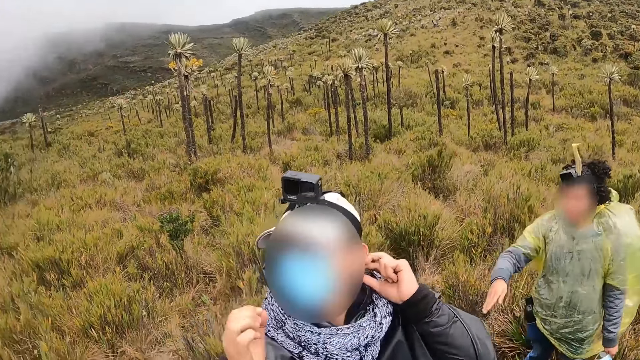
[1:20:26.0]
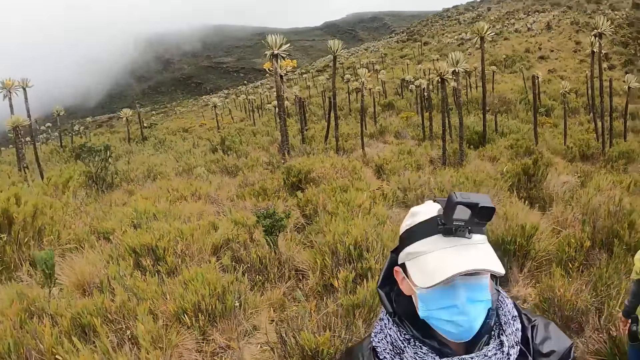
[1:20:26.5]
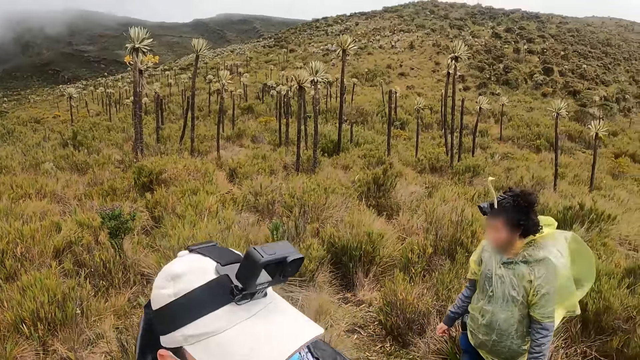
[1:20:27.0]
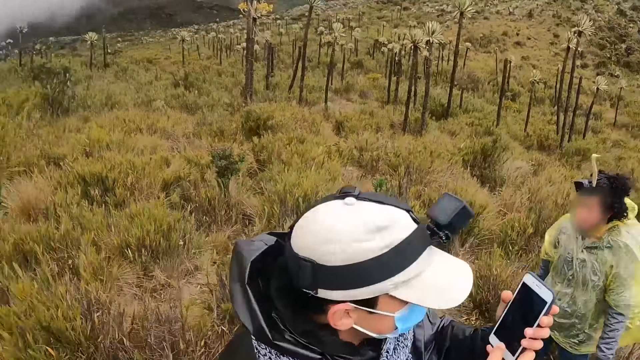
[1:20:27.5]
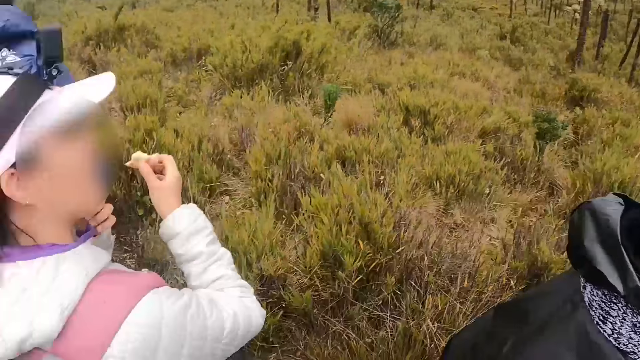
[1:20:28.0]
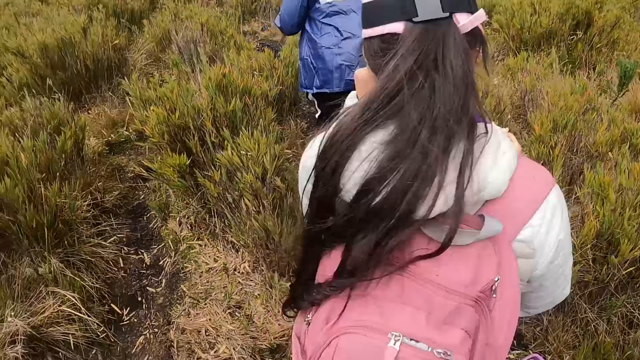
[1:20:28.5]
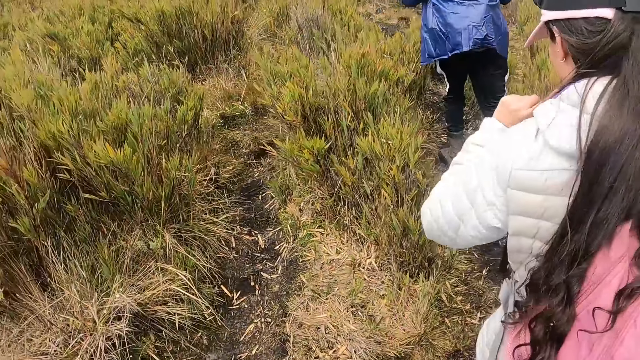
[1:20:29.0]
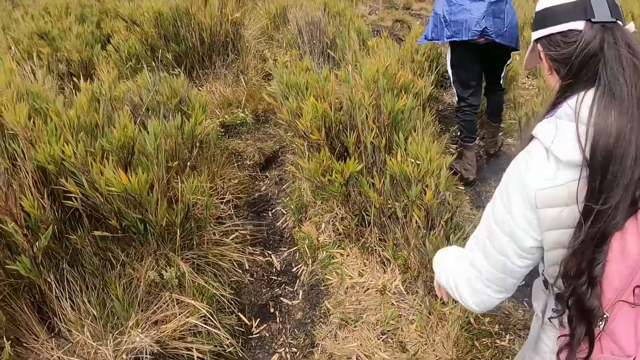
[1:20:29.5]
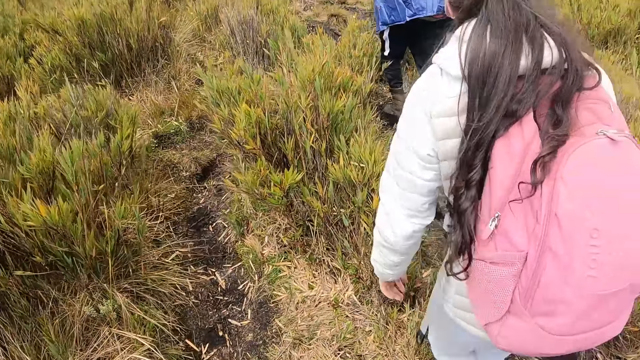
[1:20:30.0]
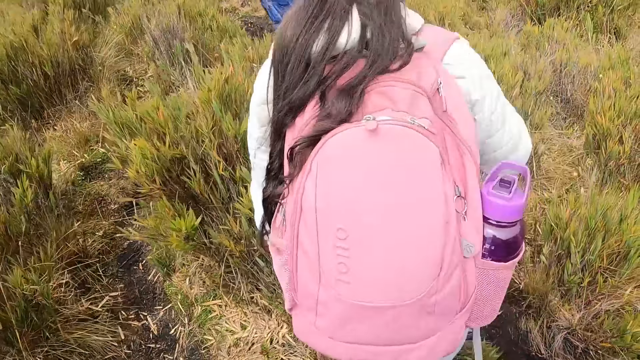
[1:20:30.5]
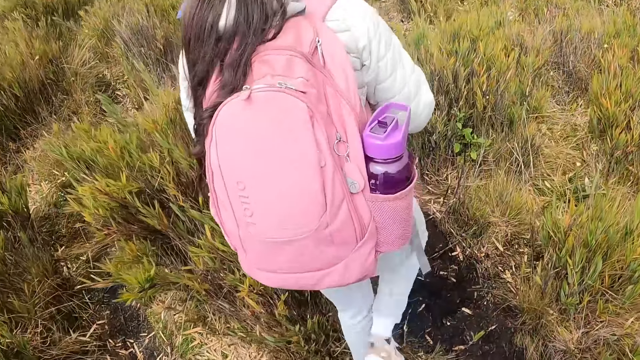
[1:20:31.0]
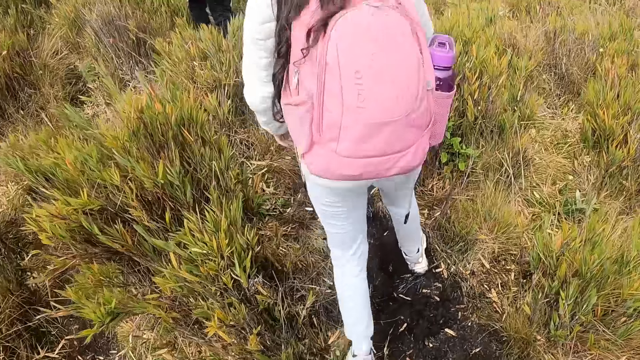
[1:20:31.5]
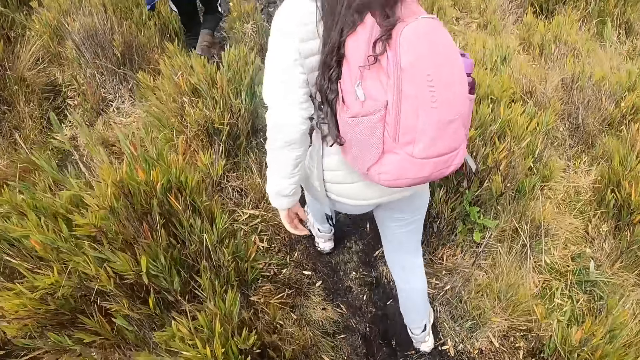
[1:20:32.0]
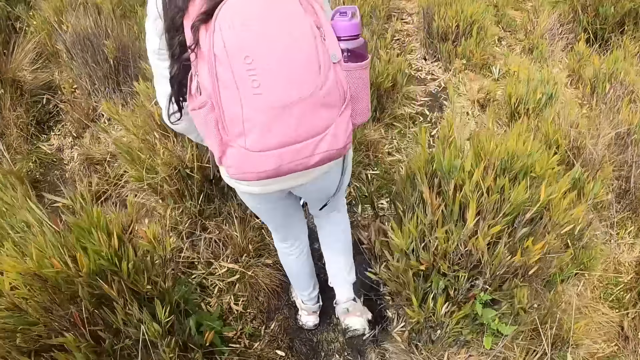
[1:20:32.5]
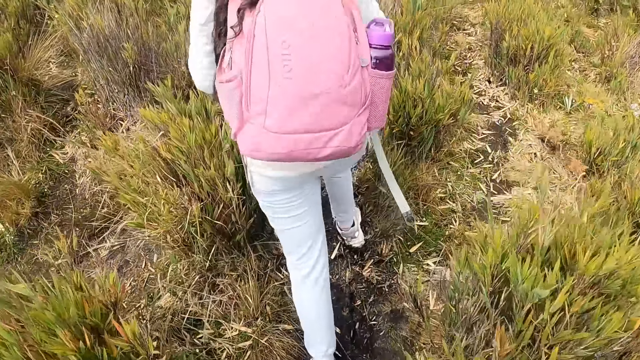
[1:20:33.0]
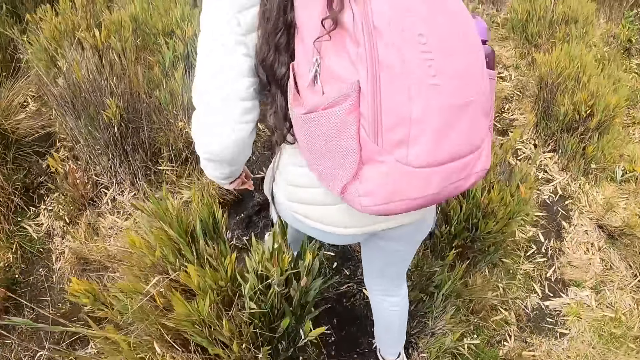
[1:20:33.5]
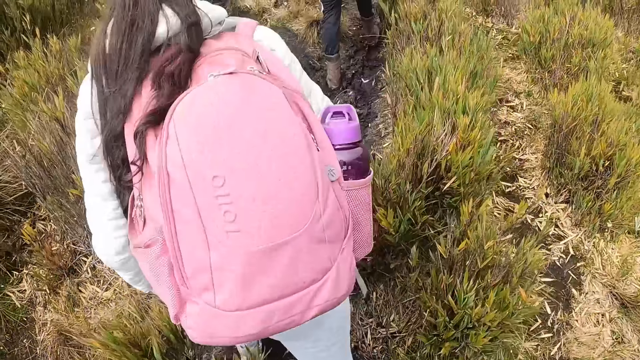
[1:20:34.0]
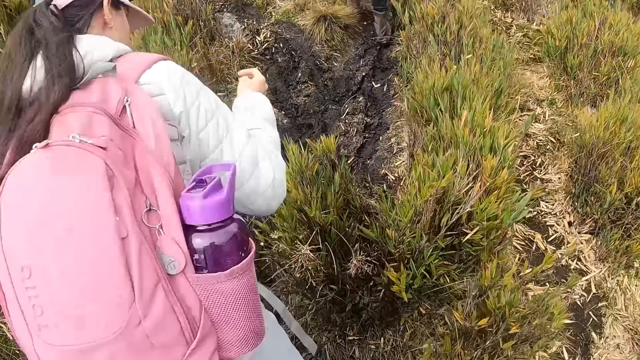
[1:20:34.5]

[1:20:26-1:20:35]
The man collects the phone from the camera wearer with both hands. The camera wearer walks at the mountain.

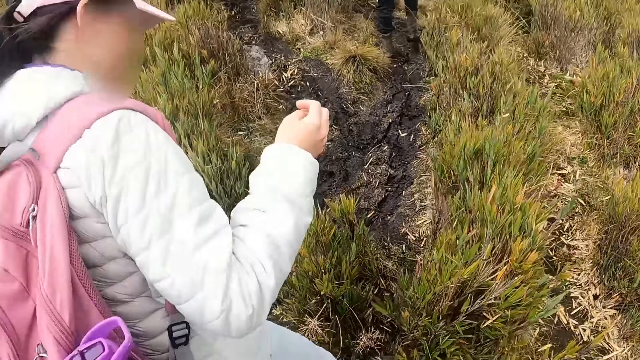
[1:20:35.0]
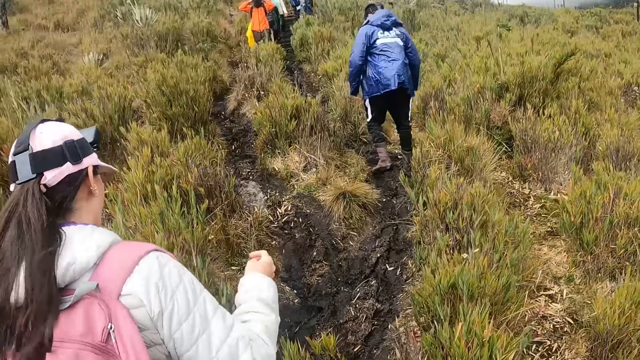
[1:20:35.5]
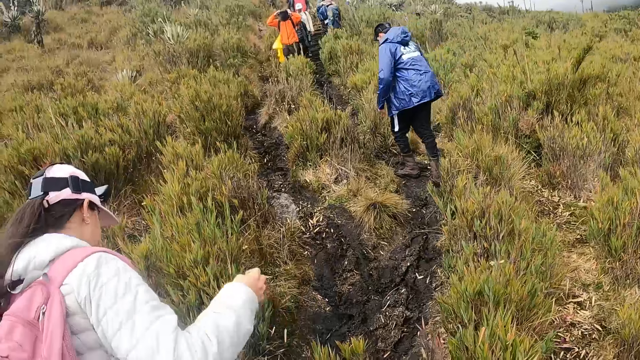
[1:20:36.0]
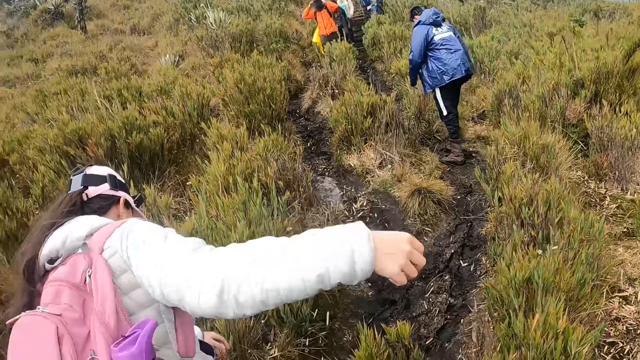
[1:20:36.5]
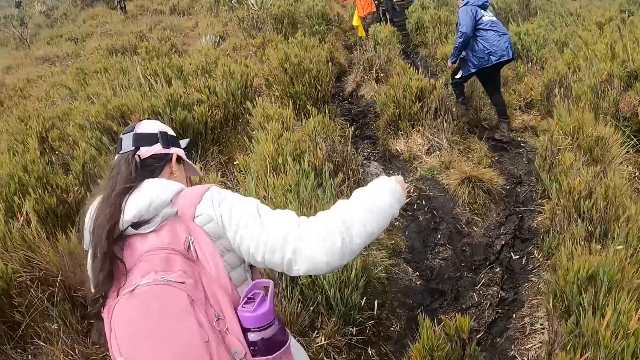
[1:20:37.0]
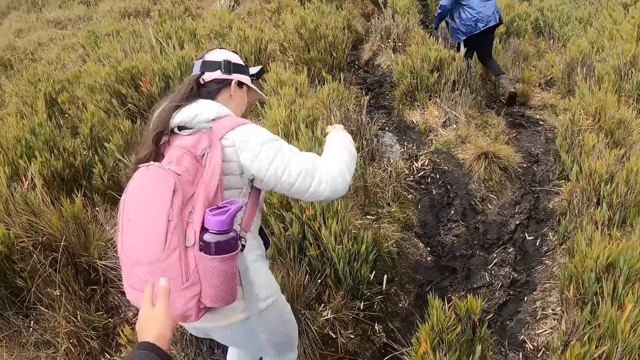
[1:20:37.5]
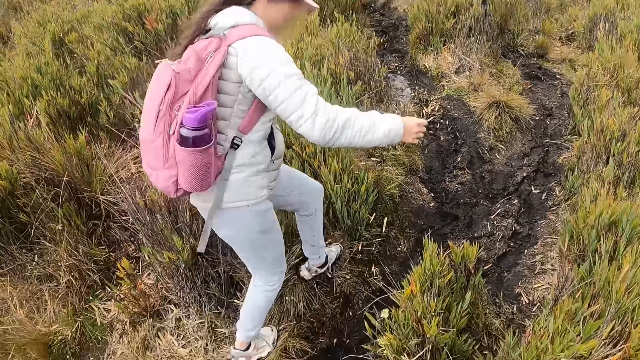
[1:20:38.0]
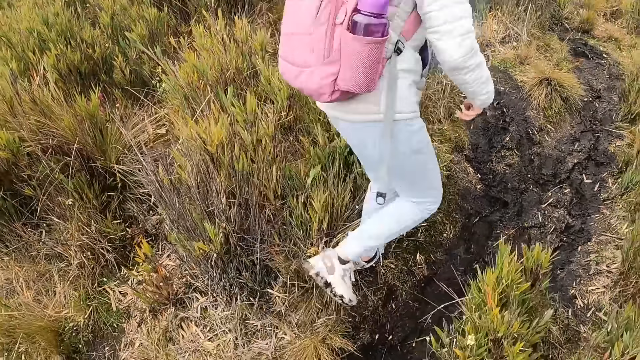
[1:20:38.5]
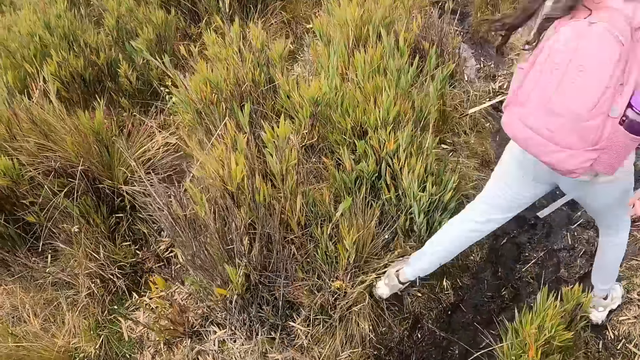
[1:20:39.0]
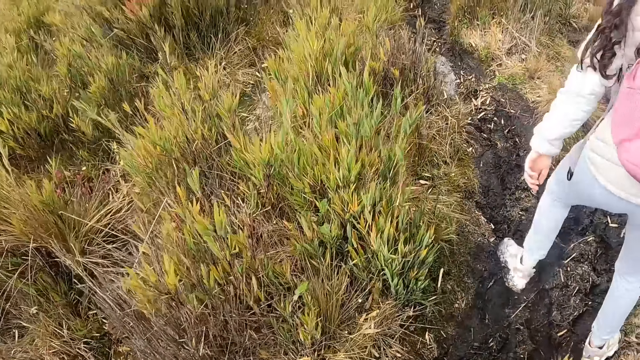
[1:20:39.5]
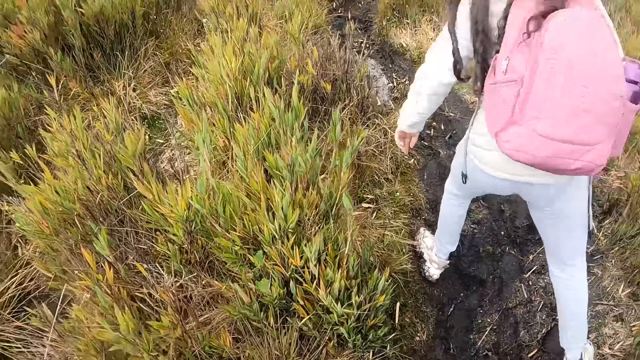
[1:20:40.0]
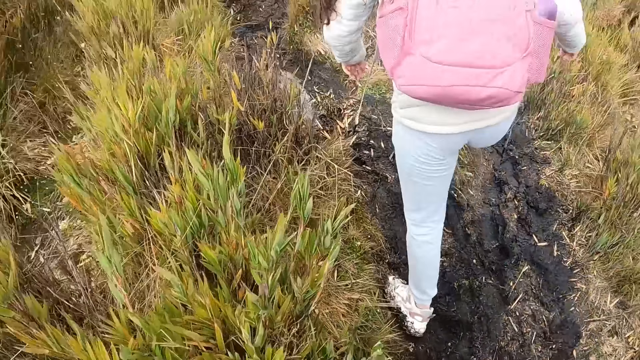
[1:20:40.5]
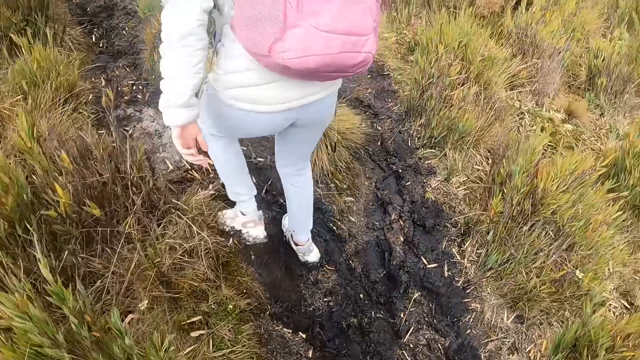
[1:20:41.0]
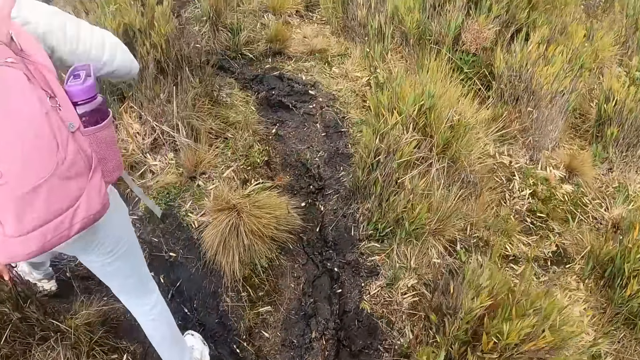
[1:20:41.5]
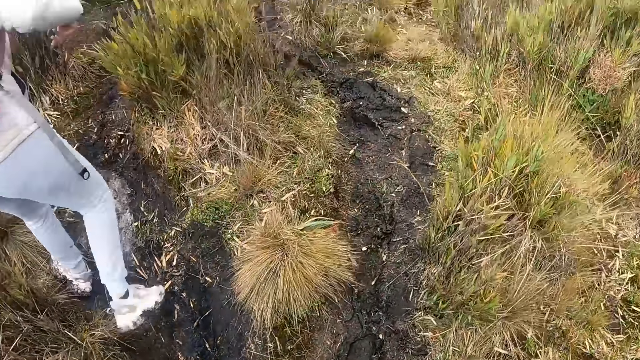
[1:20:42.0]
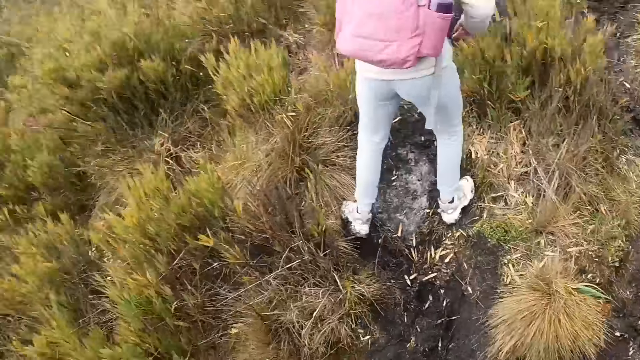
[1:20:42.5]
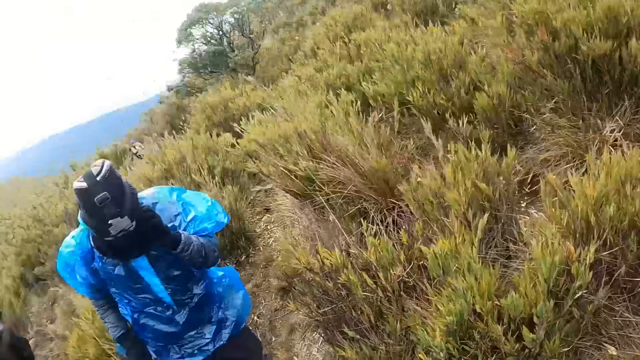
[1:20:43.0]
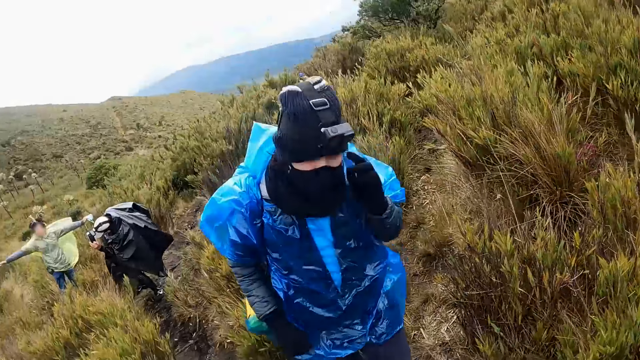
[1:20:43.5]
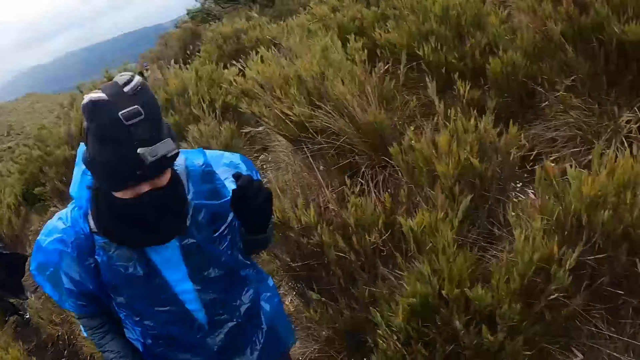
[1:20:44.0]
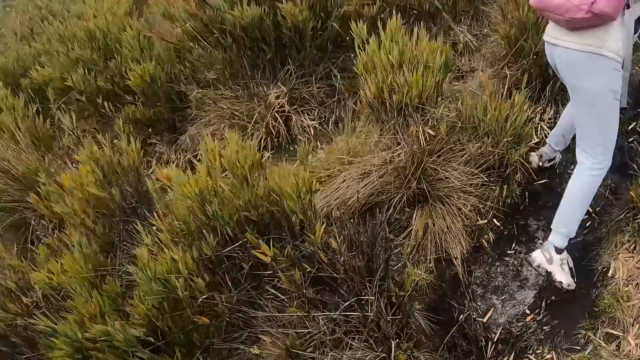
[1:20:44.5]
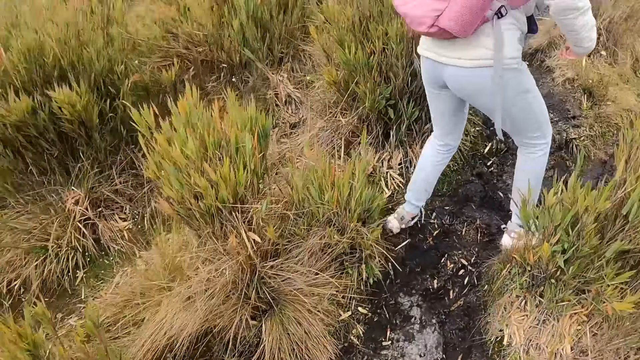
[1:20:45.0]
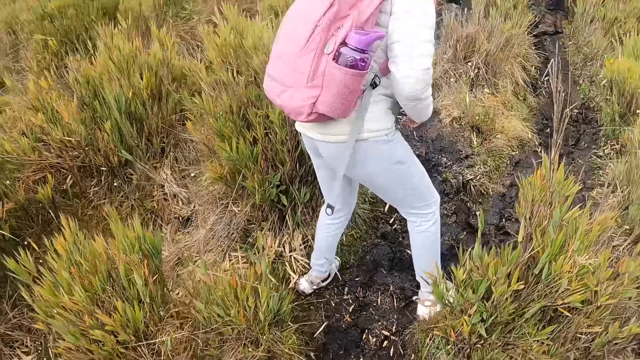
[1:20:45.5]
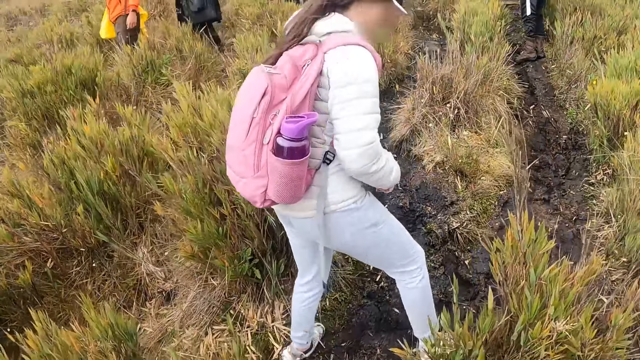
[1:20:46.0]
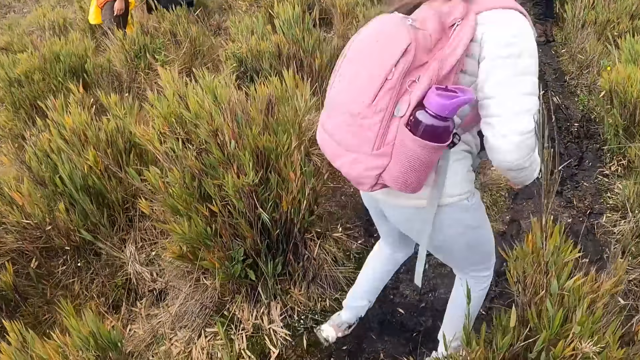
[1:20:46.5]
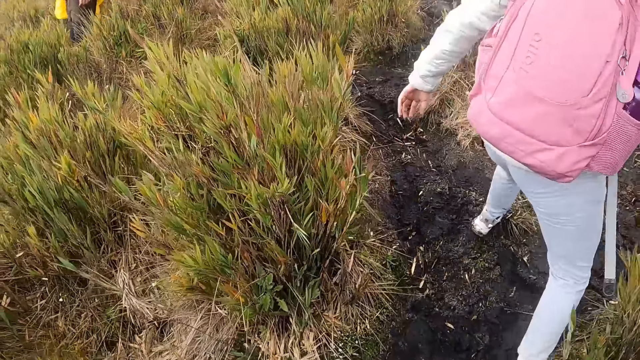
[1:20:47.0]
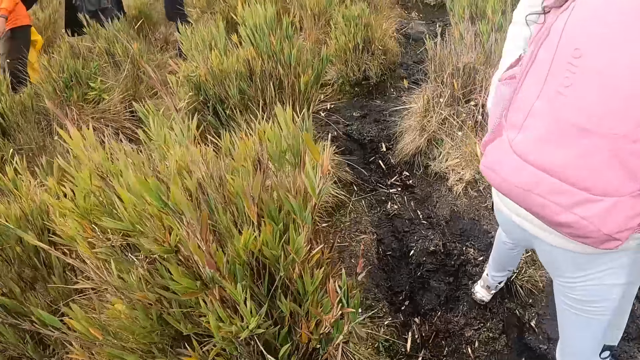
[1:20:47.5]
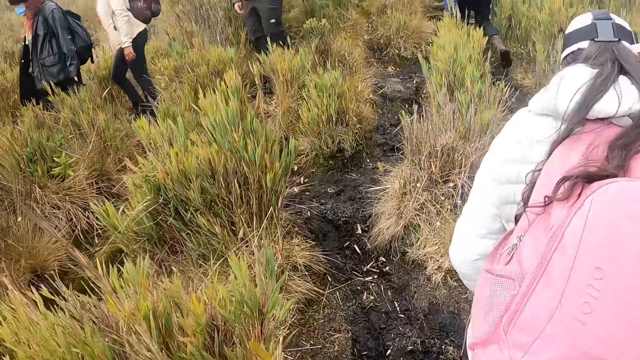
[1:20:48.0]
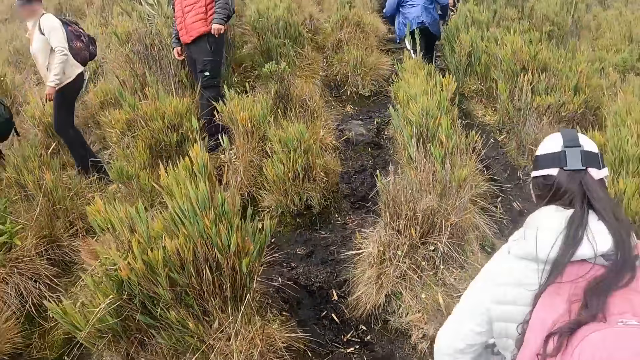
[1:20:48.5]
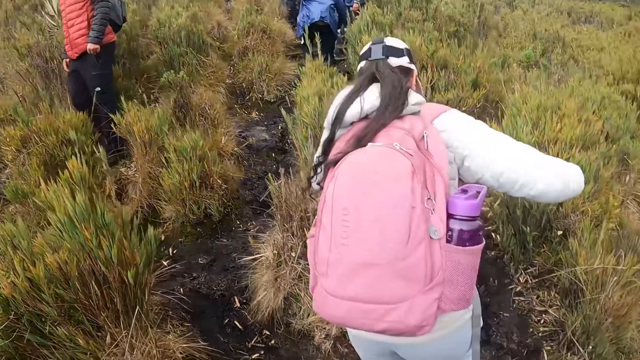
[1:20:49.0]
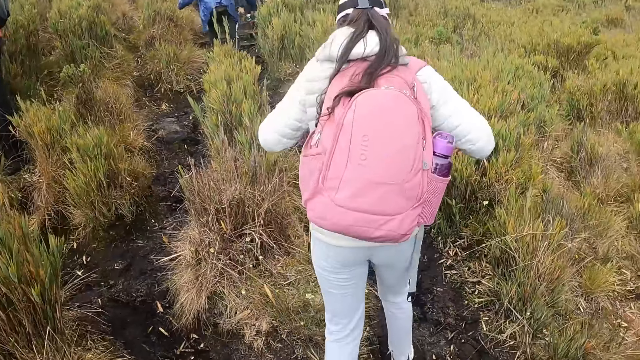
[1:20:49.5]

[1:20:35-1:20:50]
The camera wearer interacts with the woman. They turn around. They walk at the mountain.
